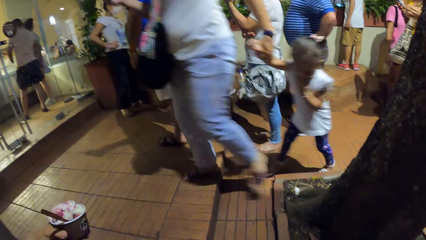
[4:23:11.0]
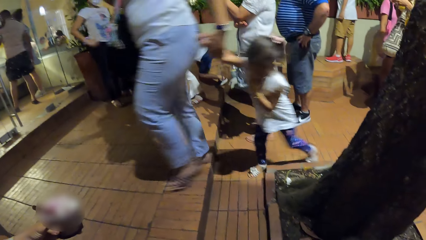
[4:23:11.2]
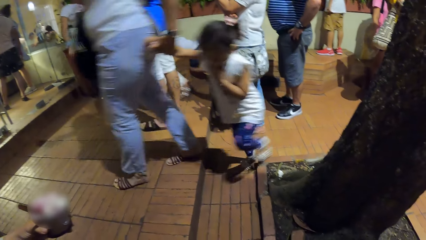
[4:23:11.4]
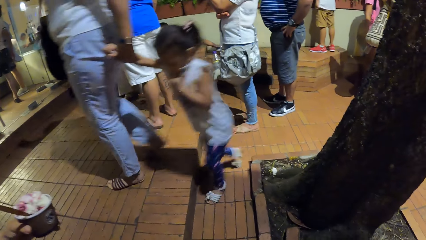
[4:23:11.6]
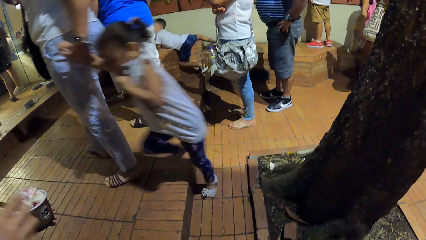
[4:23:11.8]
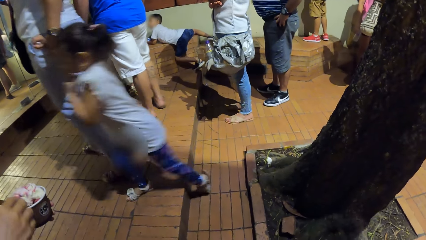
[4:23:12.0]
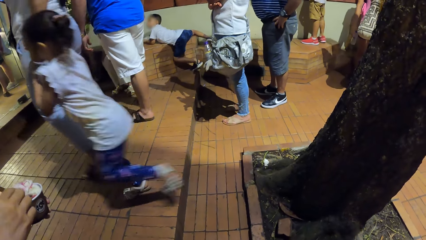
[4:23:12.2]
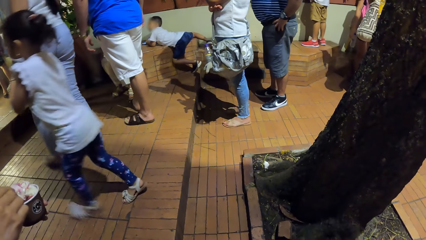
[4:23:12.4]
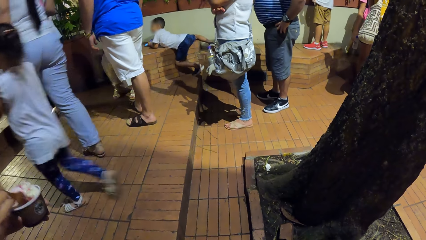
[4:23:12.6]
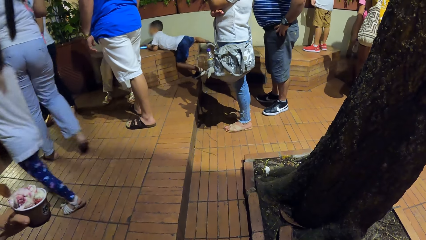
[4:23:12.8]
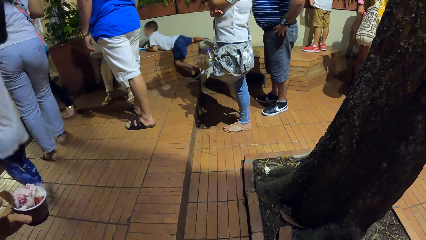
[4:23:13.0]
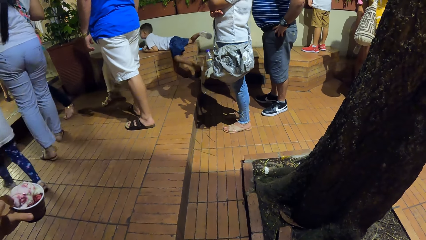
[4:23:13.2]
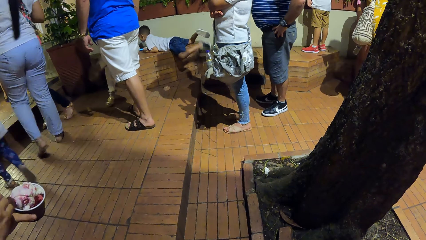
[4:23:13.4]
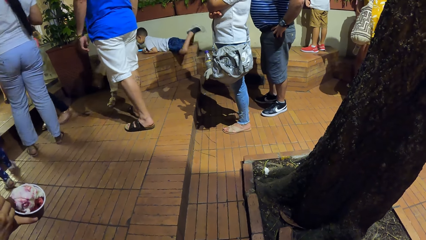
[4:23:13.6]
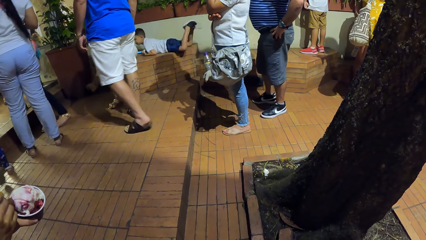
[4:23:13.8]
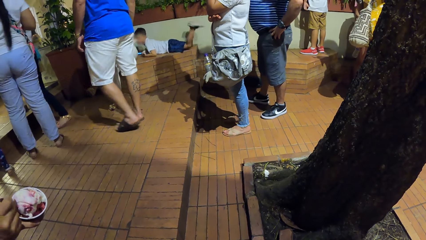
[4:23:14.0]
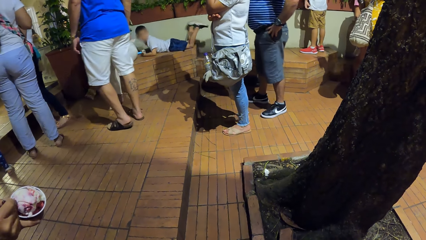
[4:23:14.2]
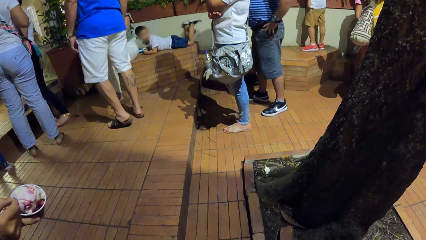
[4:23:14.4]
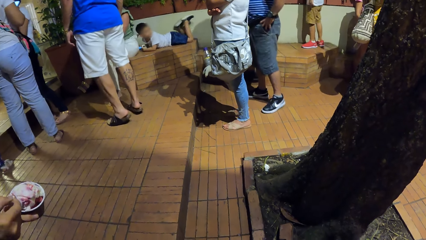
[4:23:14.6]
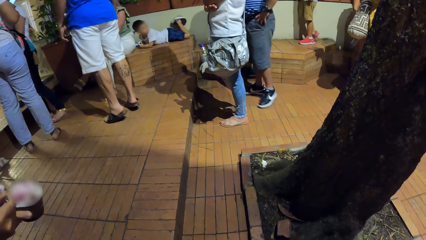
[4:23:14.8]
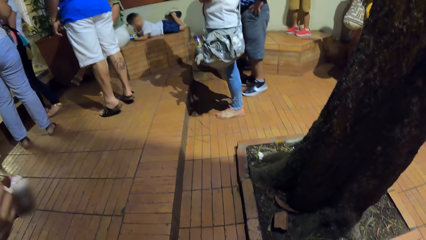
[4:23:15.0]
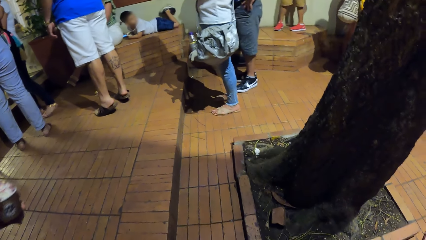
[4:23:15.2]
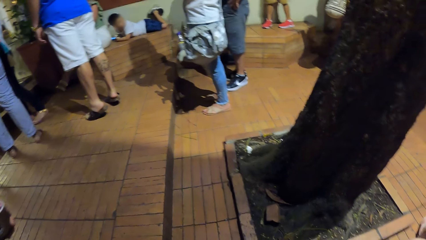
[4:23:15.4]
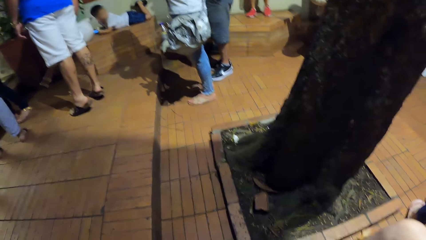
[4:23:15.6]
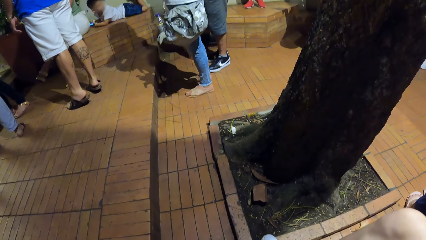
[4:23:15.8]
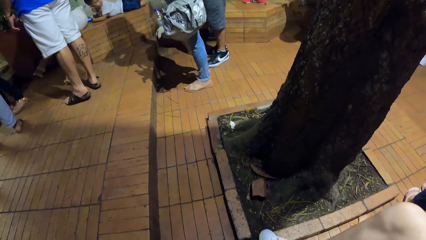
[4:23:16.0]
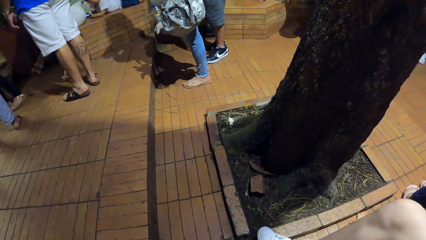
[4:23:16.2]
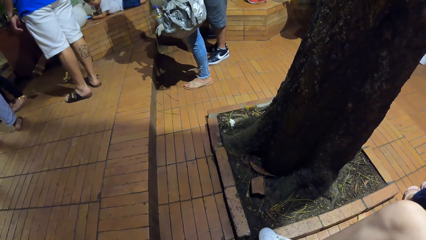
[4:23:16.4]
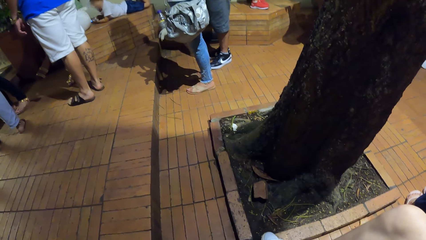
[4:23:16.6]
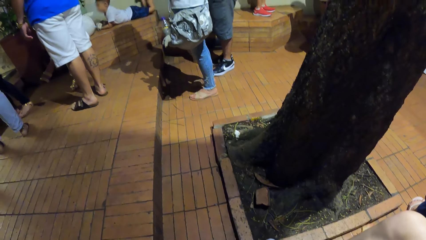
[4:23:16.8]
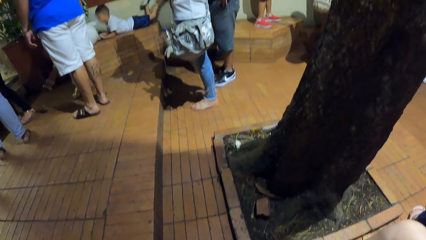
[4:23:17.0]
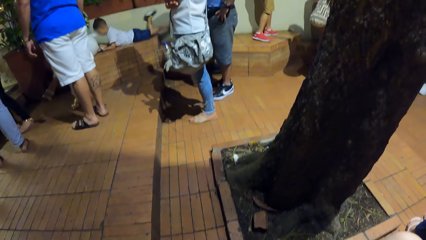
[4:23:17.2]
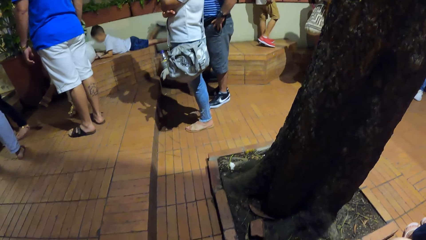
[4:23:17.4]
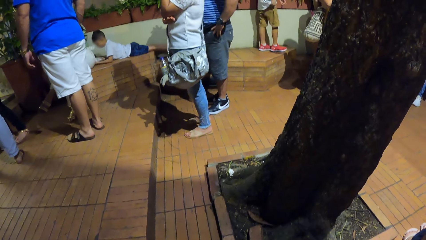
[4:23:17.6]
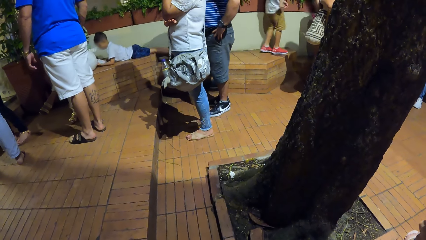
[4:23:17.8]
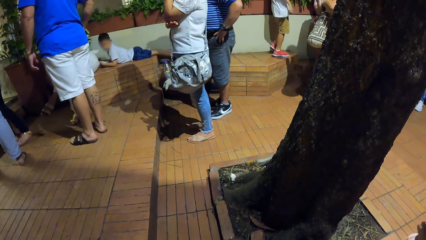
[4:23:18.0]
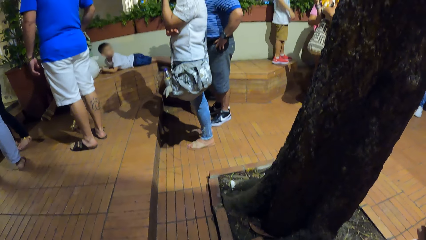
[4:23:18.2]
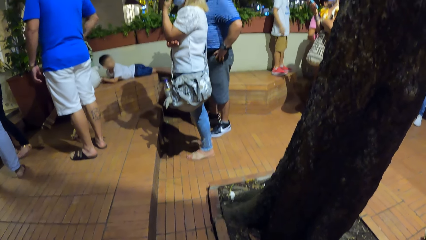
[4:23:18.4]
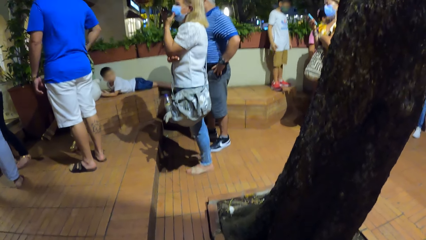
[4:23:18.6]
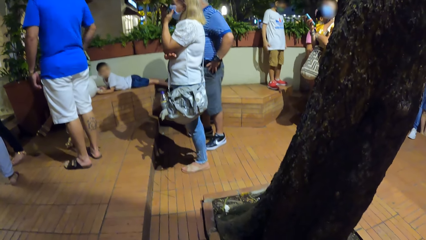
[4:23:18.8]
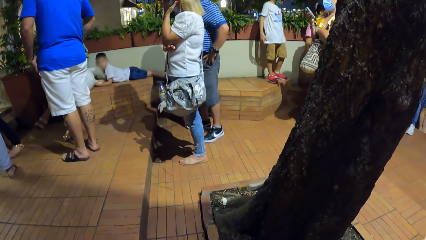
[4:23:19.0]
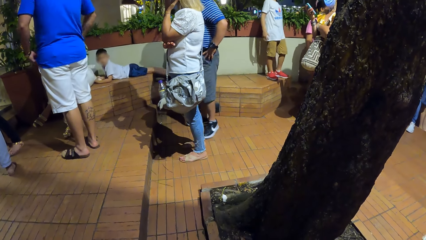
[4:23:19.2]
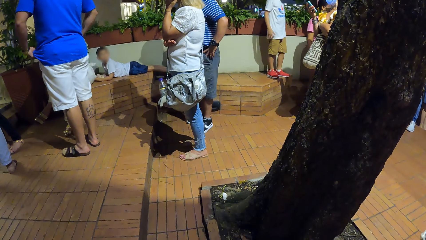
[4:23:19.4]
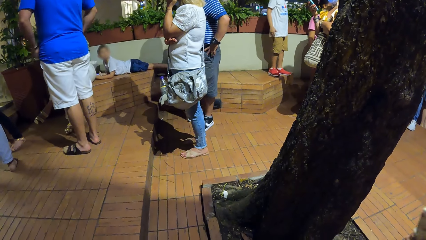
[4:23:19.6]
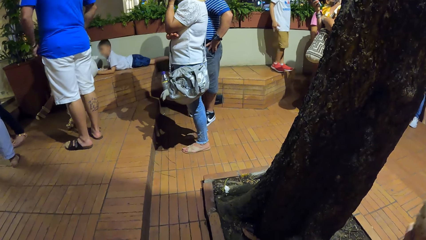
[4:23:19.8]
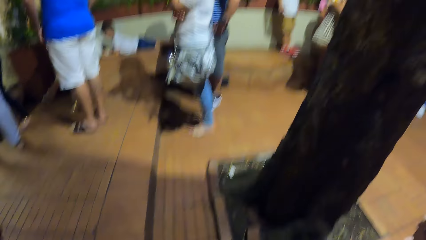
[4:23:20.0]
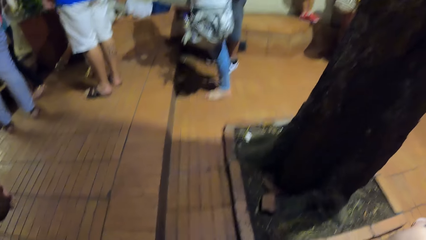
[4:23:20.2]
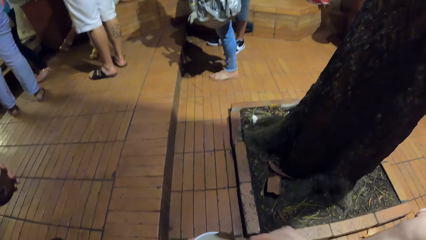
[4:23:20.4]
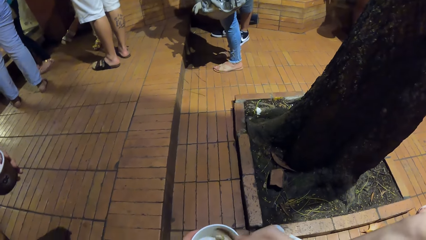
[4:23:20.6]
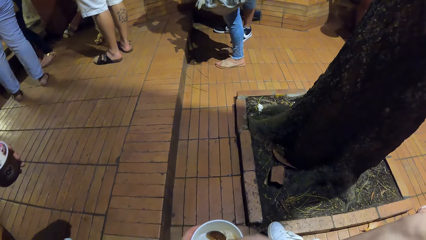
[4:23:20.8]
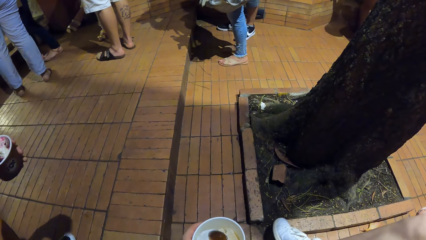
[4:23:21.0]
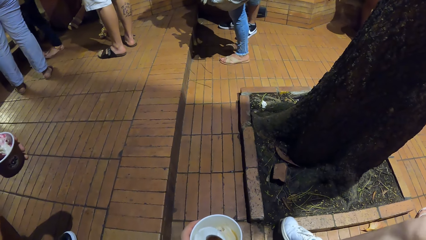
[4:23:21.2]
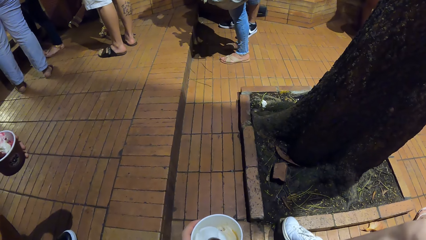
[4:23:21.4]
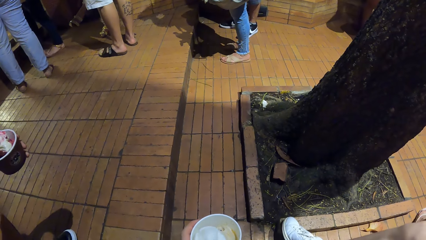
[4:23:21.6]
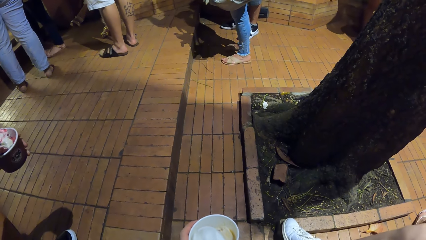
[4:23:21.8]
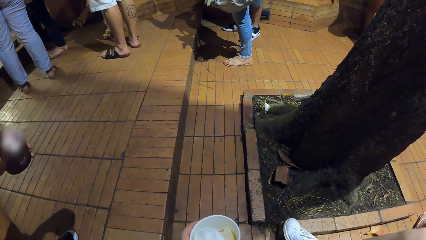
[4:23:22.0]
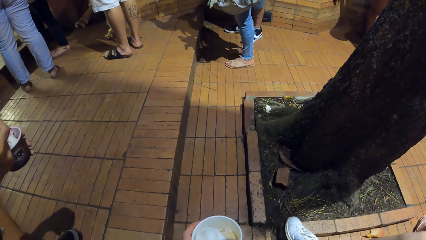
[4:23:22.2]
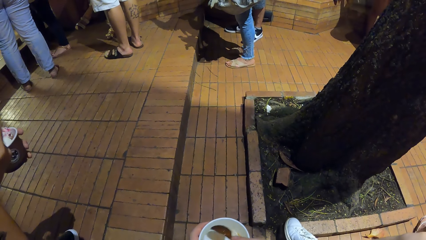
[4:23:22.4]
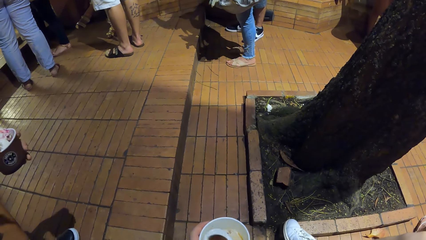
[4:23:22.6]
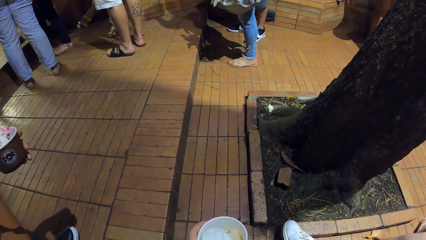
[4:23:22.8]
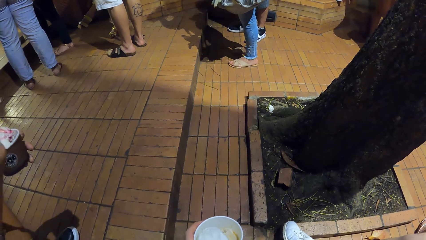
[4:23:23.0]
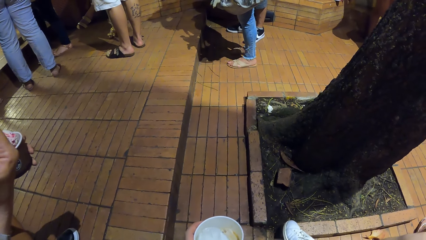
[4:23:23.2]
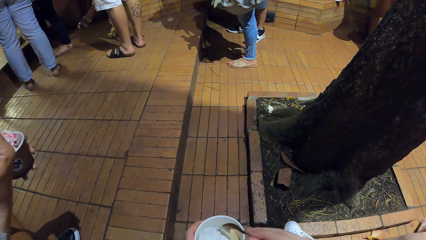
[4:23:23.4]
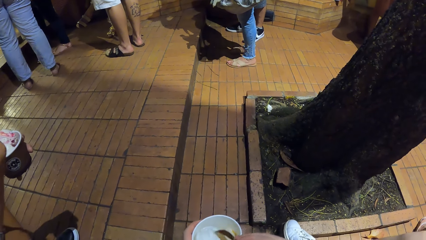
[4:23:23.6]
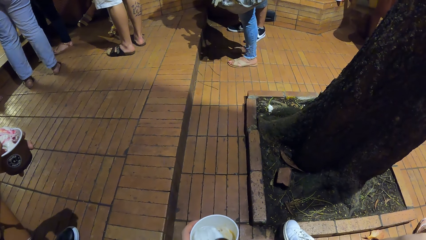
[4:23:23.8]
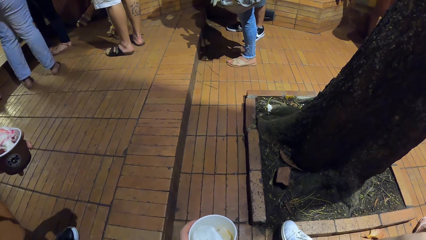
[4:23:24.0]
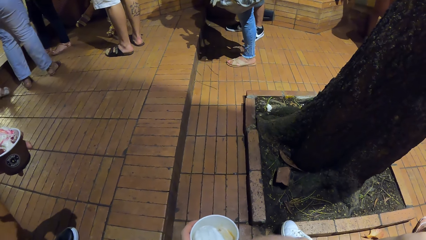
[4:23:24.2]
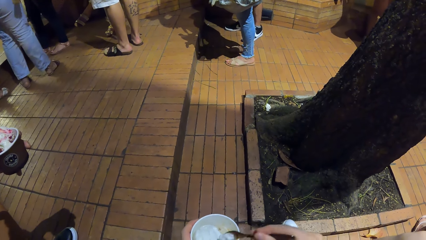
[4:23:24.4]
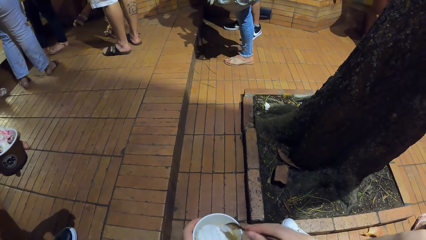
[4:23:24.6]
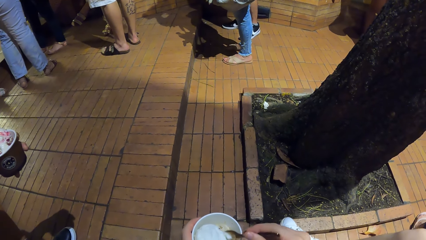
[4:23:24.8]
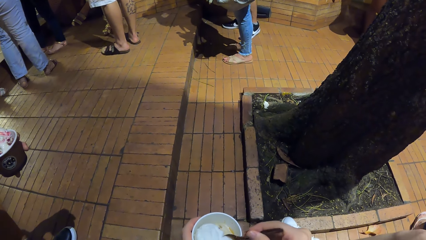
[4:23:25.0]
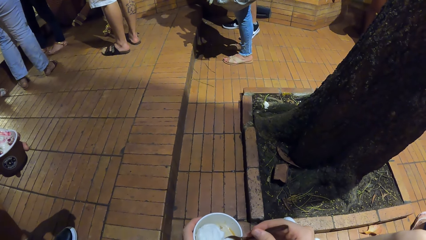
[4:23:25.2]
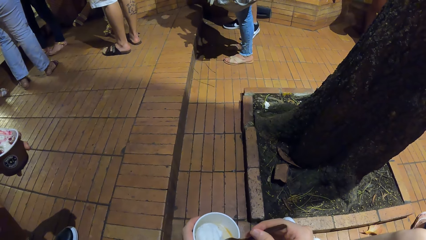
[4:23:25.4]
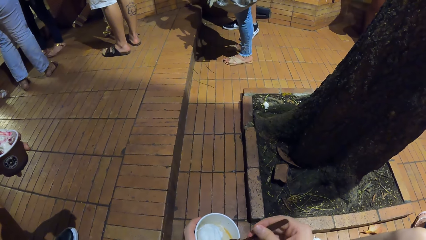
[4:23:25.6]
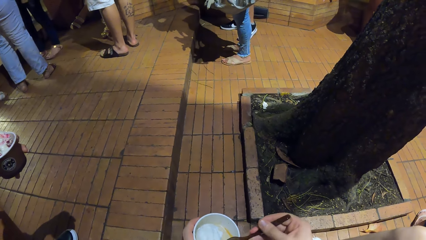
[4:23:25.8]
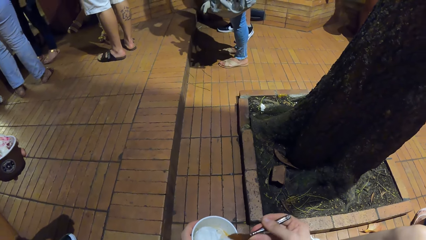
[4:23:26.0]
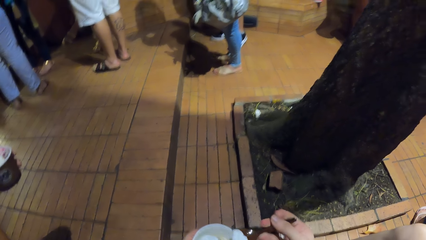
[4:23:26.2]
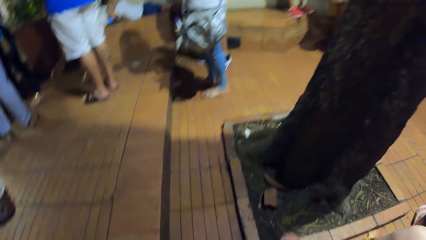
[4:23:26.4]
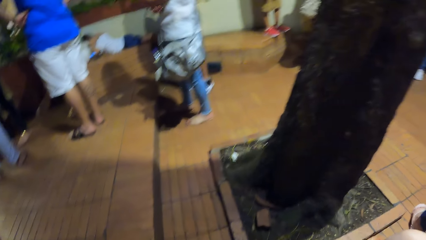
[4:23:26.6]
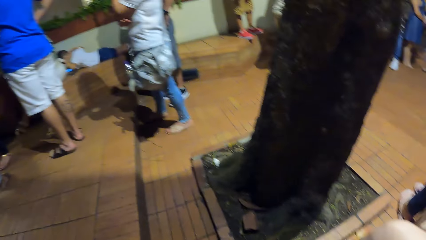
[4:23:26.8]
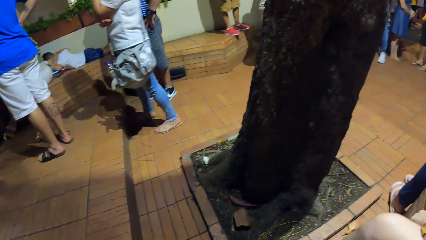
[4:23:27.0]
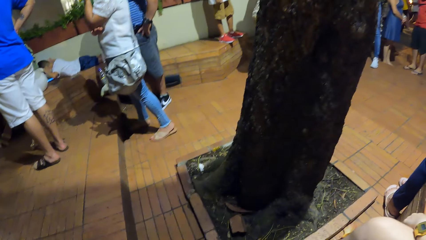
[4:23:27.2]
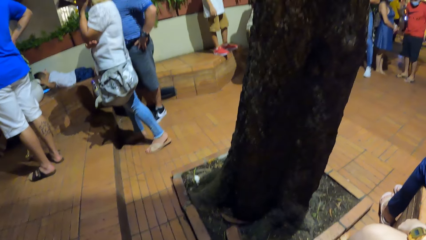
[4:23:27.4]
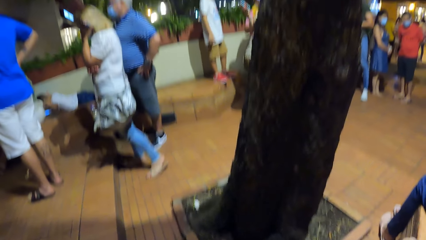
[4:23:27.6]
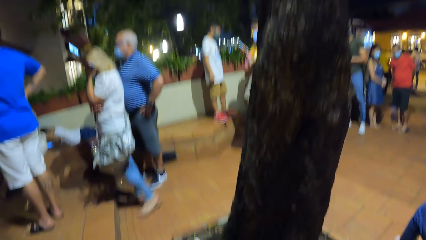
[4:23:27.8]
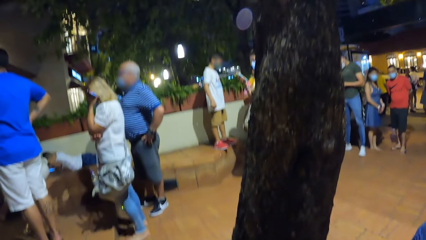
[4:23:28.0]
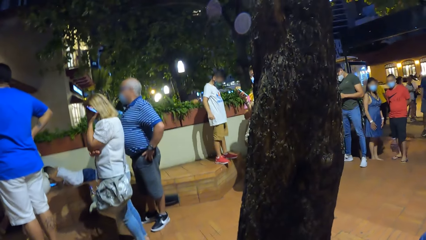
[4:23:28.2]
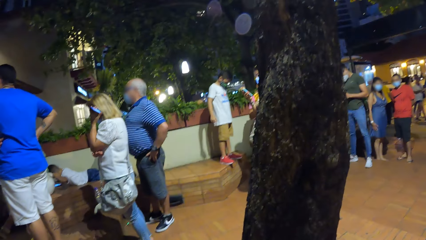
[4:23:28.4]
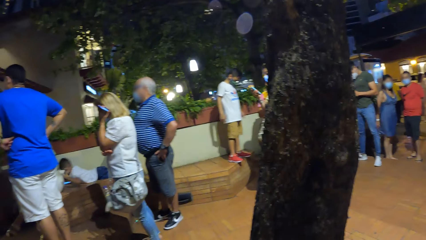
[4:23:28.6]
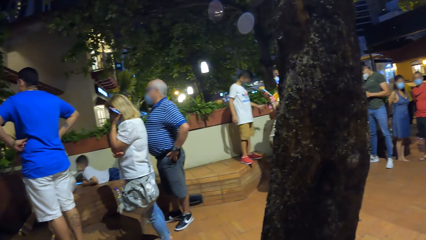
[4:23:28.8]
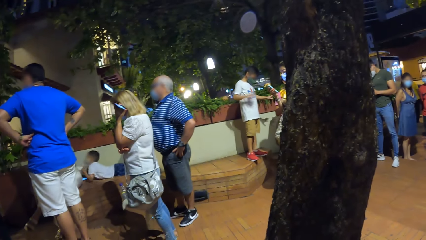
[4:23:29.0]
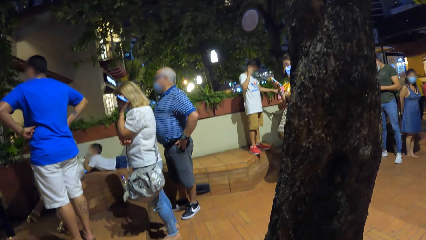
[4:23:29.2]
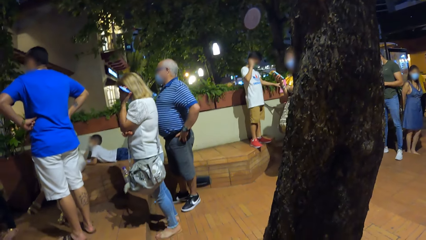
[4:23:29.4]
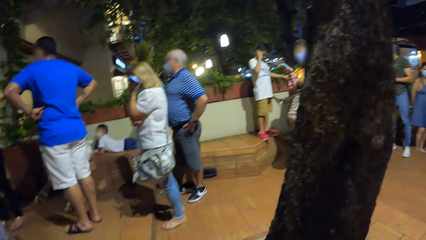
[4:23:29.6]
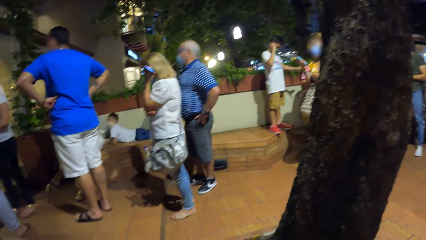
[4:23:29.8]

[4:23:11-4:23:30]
The fourth woman scoops the ice cream from the cup with a spoon in her right hand and eats the ice cream. The camera wearer scoops the ice cream from the cup with the spoon in her right hand. She eats the ice cream with the spoon in her right hand.
